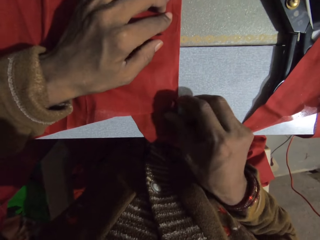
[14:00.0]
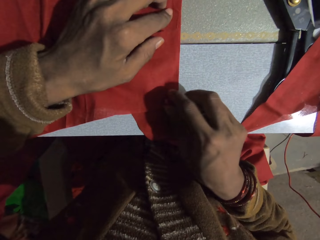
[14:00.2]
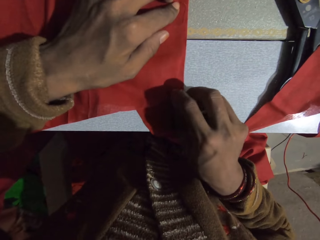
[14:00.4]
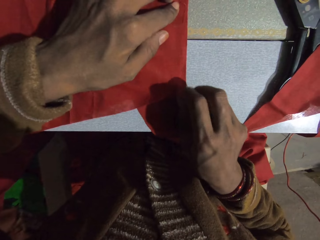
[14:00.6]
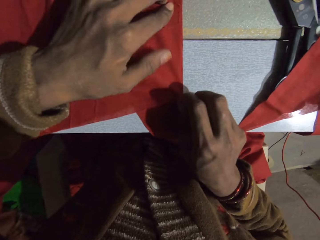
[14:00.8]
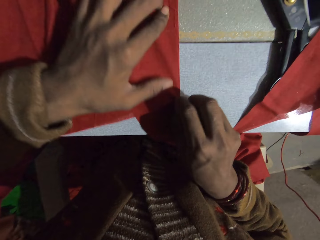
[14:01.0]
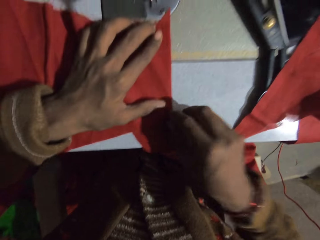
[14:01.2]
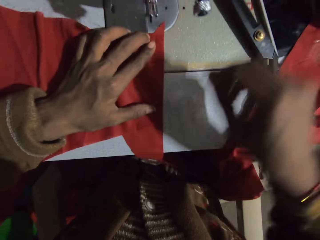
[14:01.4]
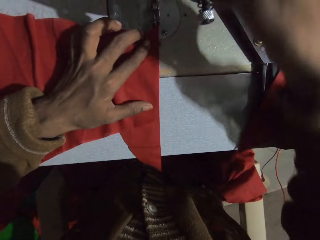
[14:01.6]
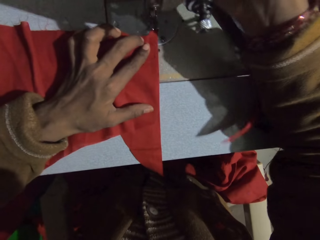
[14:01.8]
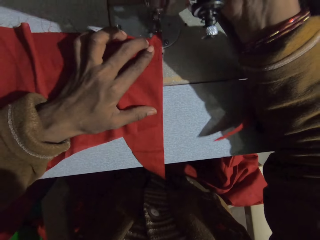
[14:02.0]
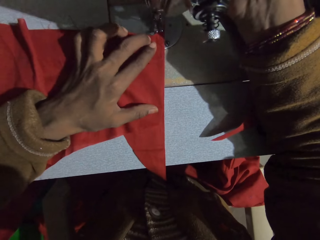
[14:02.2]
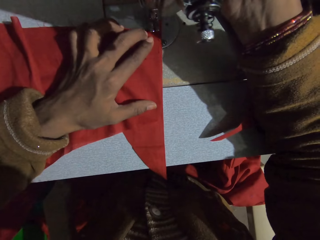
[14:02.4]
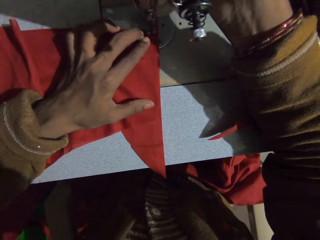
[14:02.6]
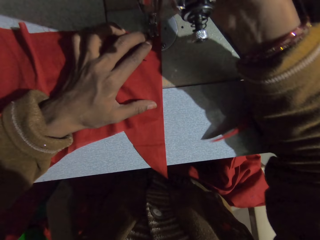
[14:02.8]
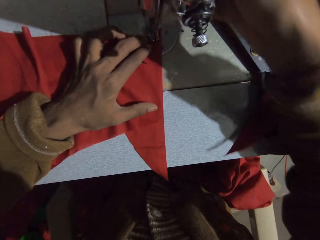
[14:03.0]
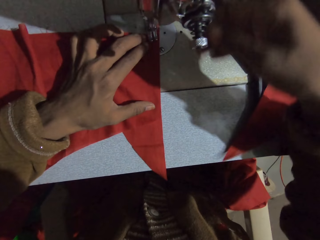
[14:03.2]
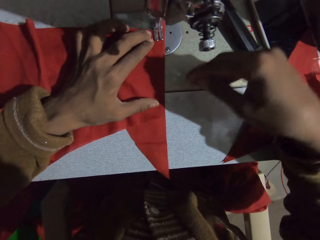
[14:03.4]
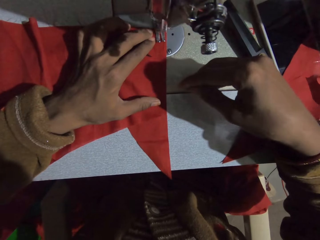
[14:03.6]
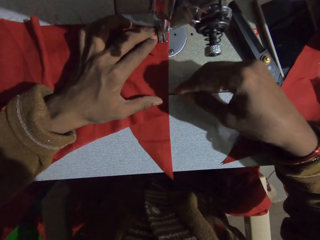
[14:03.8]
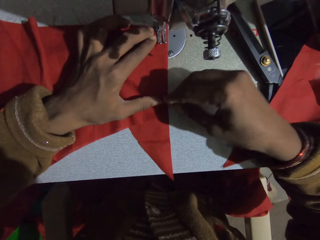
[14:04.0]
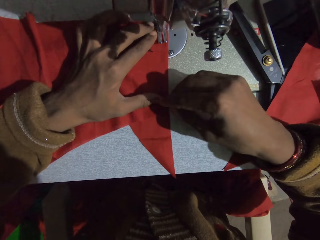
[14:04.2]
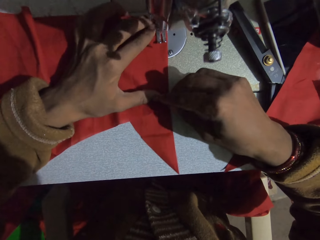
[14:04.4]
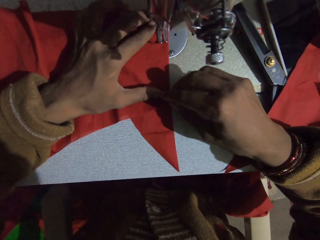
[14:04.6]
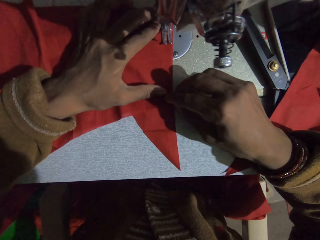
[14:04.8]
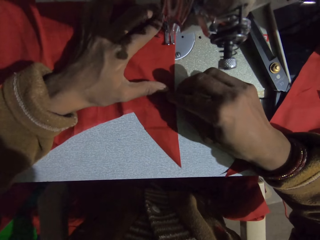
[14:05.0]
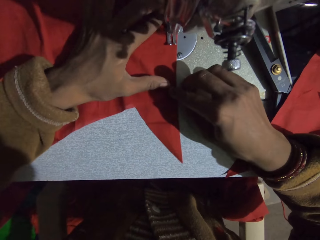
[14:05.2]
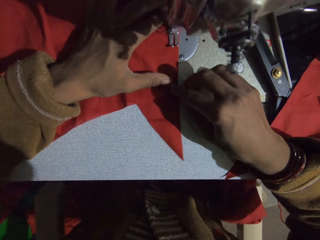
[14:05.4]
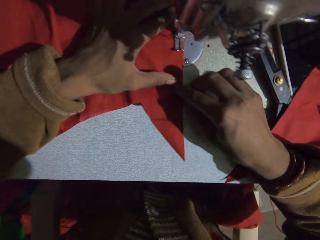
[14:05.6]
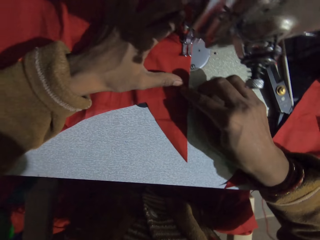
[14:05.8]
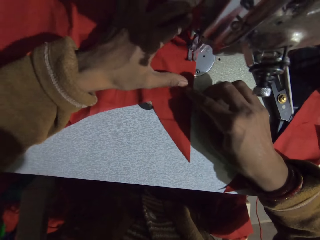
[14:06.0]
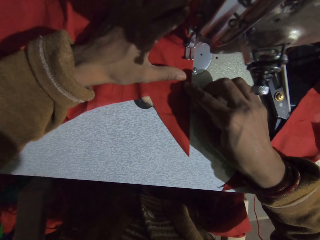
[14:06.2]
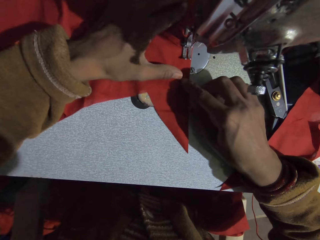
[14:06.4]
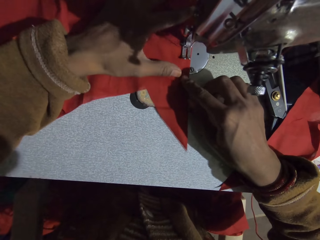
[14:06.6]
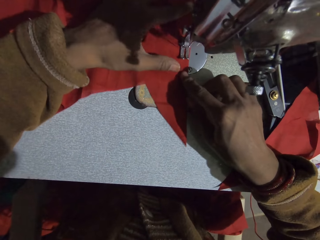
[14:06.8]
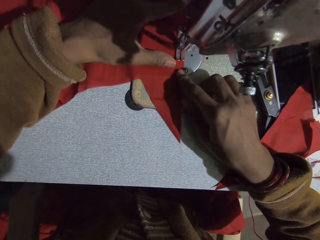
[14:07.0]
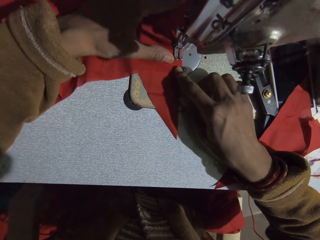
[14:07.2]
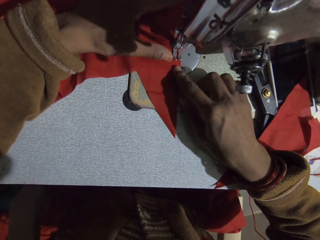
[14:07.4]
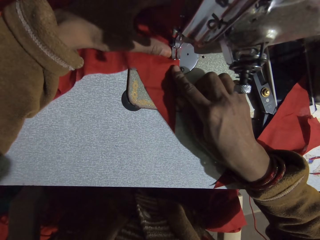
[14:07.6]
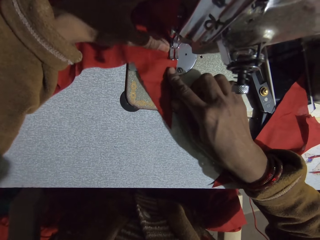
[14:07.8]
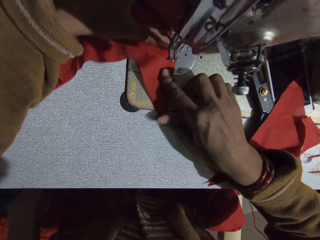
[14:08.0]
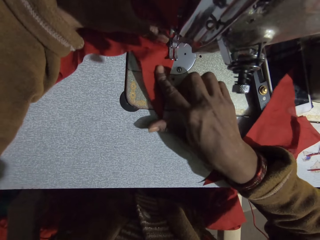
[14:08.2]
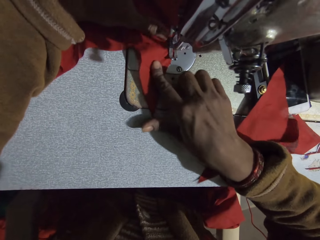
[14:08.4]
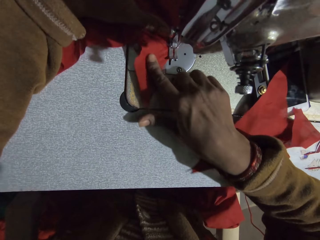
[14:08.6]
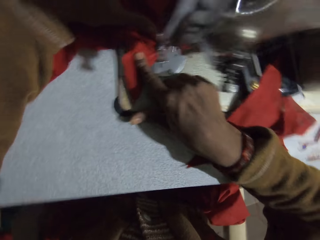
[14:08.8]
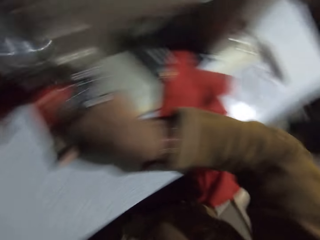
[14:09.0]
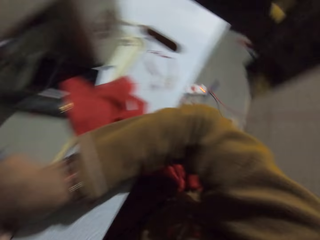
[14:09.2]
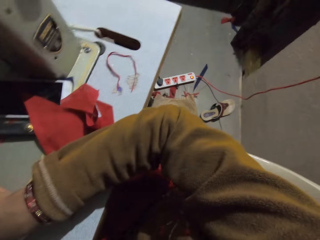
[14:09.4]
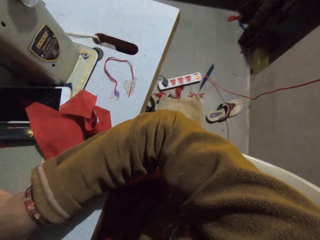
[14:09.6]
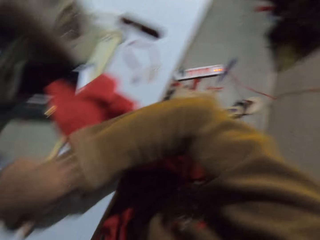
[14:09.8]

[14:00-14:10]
The camera wearer sews the piece of cloth.

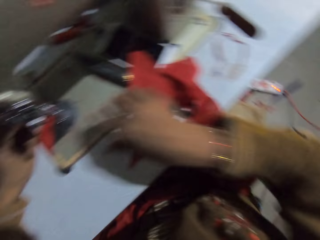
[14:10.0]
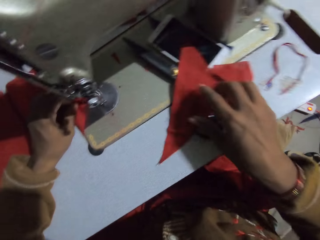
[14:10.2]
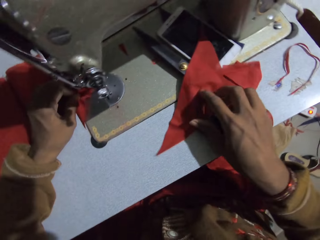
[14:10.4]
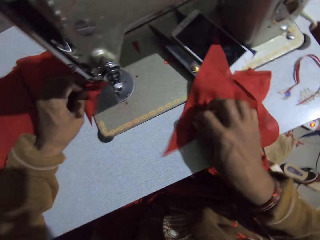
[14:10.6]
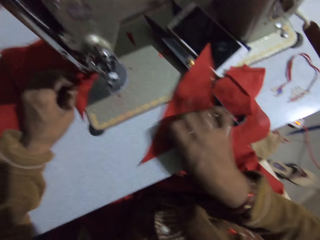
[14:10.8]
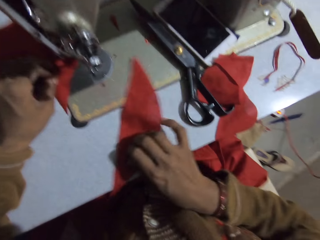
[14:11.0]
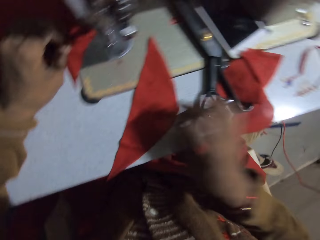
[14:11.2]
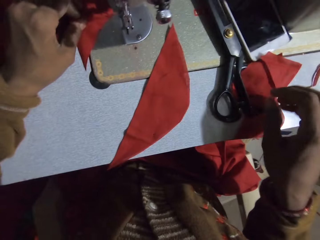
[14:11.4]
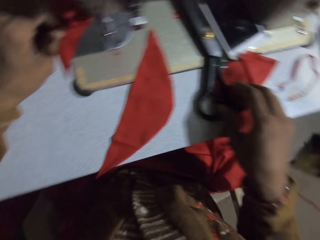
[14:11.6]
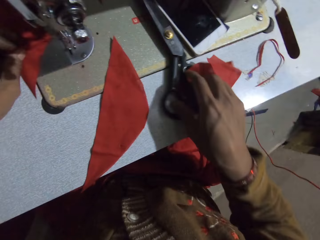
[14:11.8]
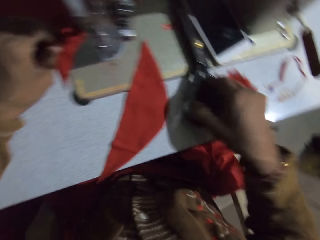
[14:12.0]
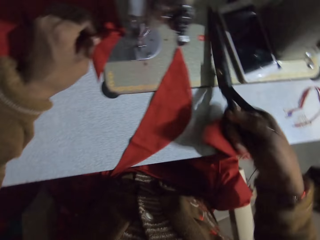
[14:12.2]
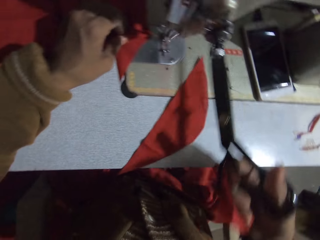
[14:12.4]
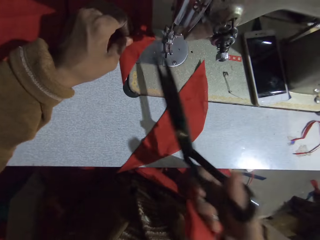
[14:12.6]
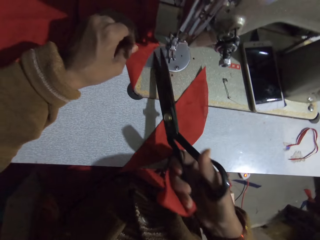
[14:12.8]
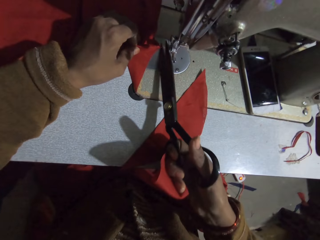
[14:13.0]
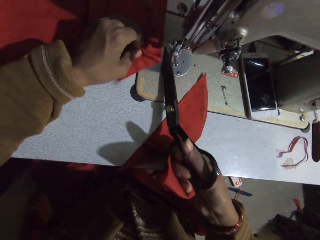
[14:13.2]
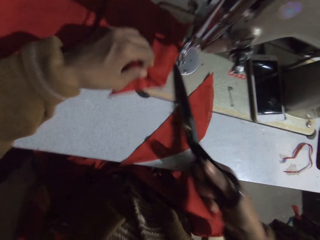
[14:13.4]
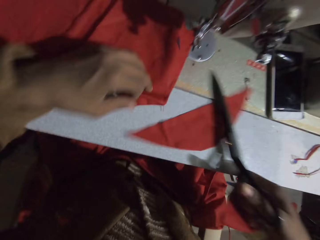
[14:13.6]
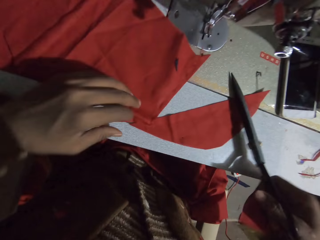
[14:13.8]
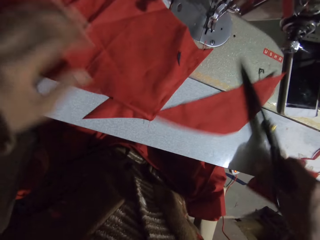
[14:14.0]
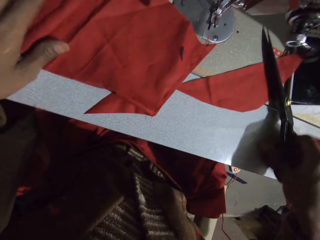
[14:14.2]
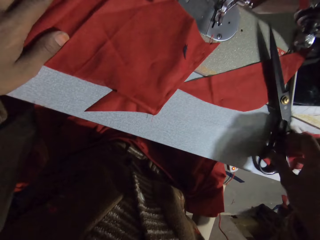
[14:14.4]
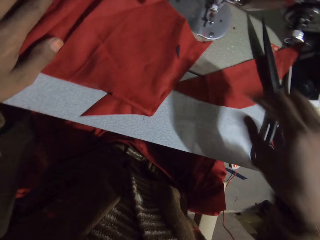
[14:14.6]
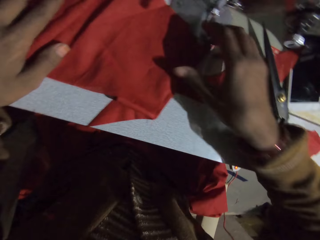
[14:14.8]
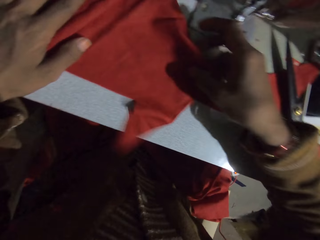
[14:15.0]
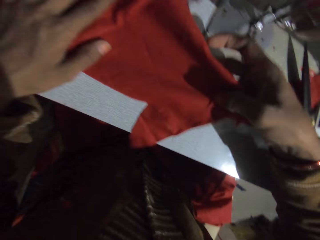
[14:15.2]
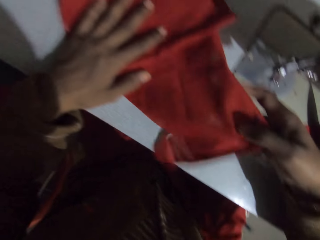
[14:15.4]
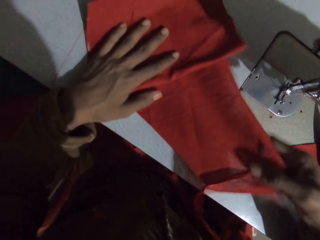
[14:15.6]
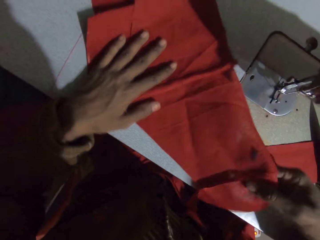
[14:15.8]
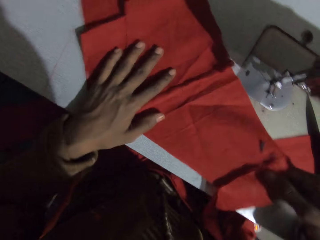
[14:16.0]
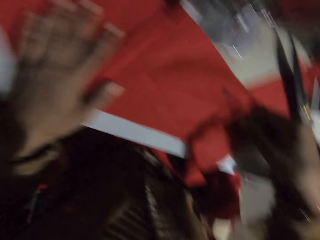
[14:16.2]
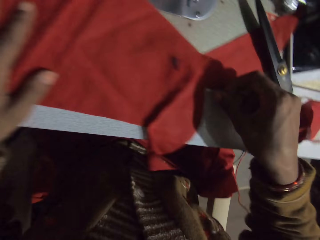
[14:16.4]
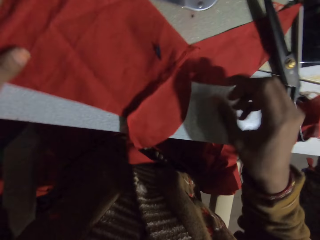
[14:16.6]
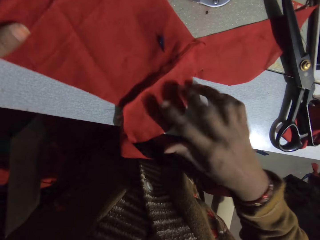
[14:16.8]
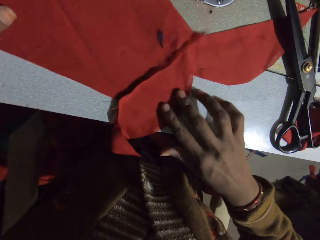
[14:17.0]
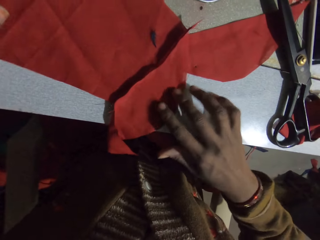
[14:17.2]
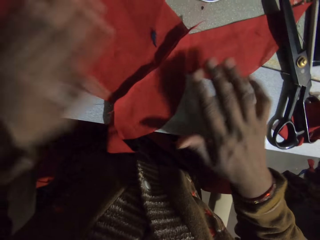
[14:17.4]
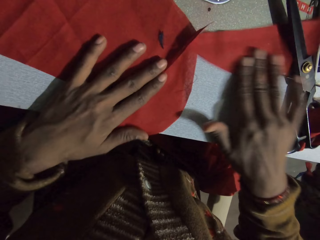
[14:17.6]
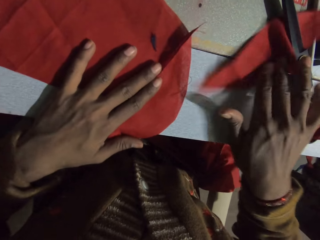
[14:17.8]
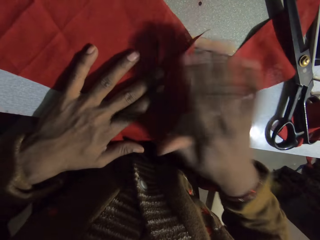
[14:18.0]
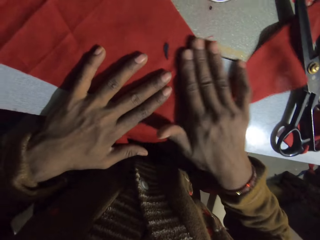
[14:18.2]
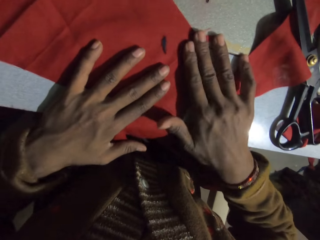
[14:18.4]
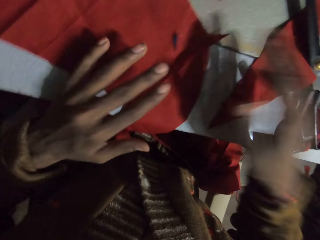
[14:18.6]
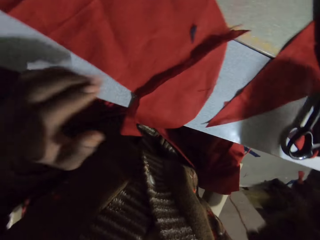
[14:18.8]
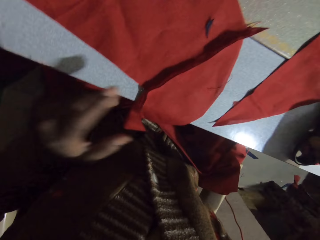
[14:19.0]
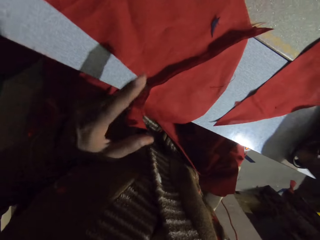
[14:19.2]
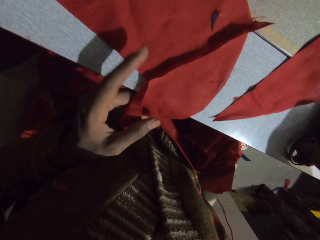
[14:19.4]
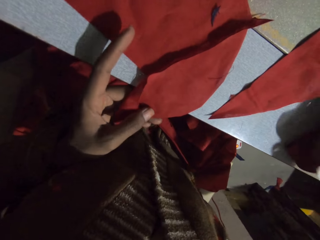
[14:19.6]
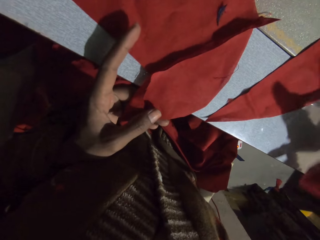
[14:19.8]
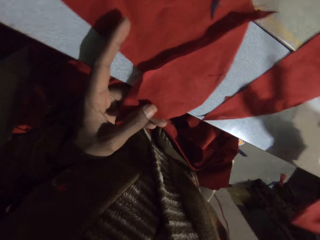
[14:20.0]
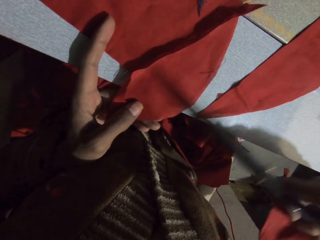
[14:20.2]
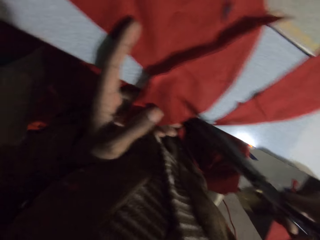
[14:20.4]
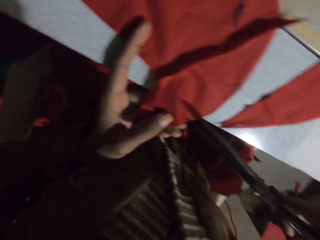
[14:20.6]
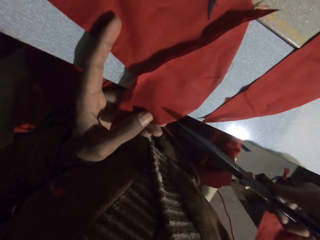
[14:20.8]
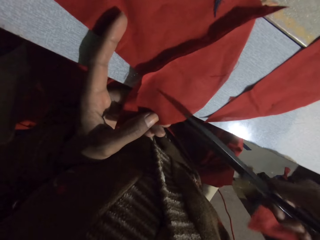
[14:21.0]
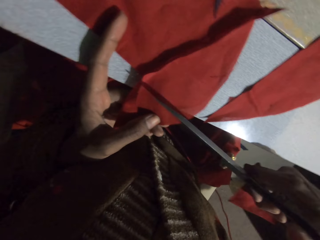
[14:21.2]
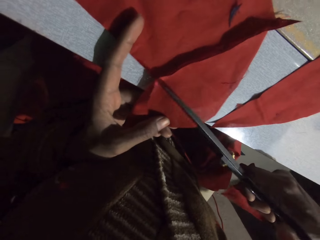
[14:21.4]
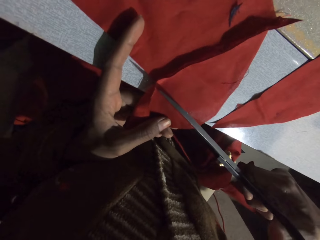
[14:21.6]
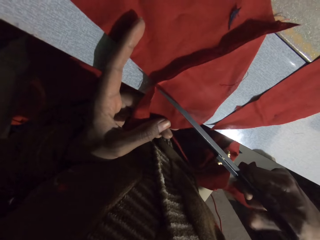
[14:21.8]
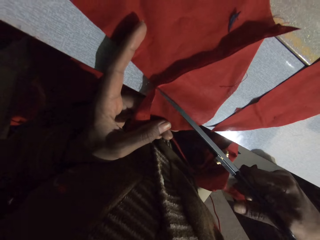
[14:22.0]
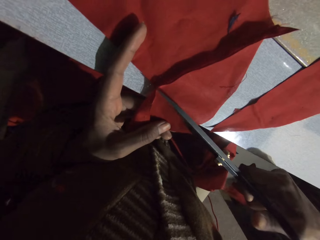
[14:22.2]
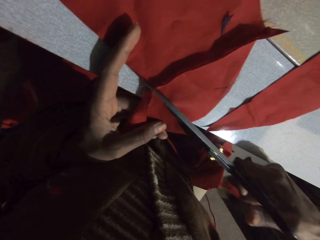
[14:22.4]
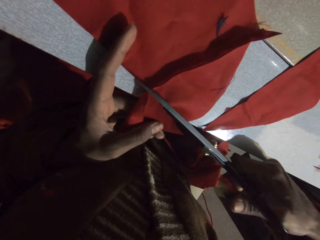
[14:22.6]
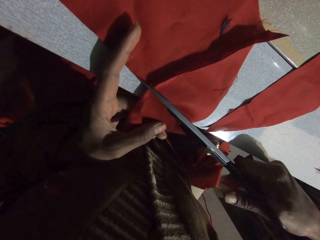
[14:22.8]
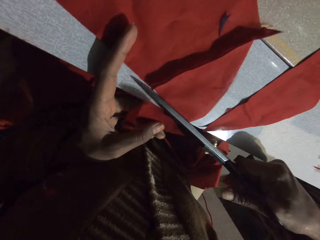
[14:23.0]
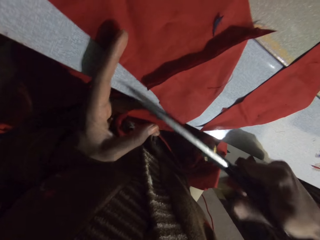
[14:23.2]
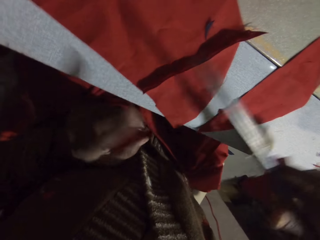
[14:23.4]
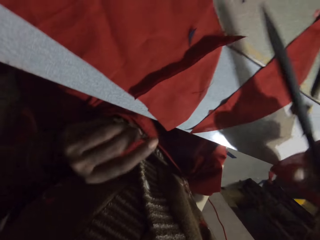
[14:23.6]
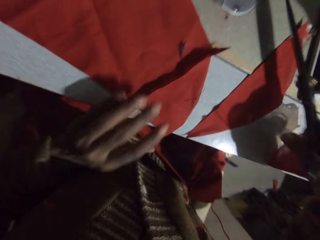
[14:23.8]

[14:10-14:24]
The camera wearer looks around the room. They move a piece of cloth. They pick up the scissors. They cut the thread. They put the scissors down. They unfold the cloth. They fix the piece of cloth. They pick up the scissors. They cut the piece of cloth.
